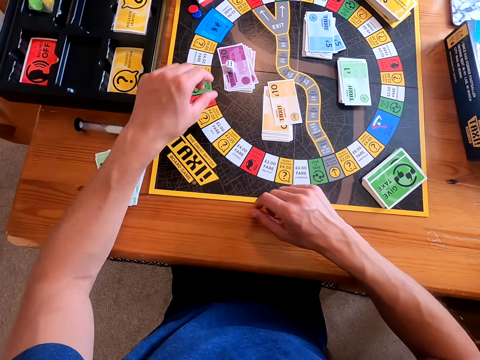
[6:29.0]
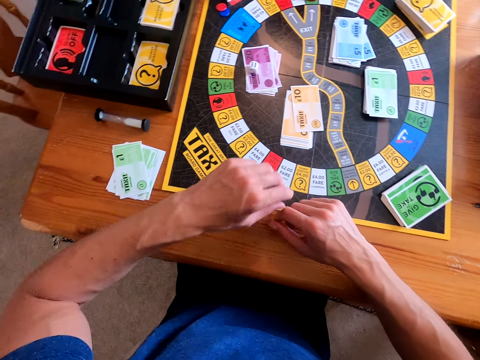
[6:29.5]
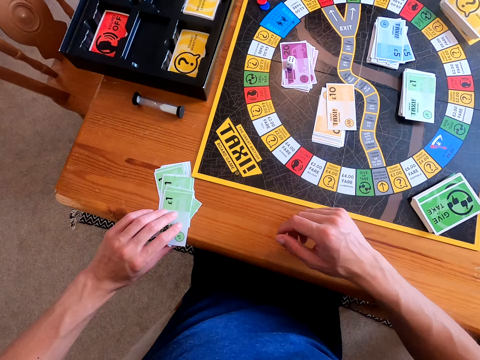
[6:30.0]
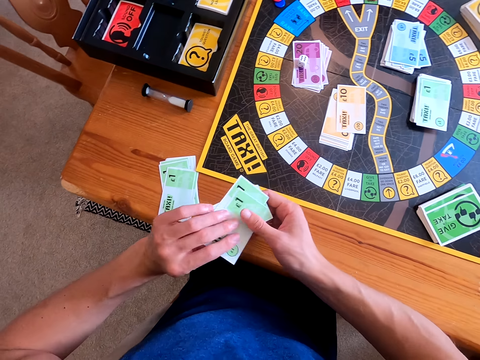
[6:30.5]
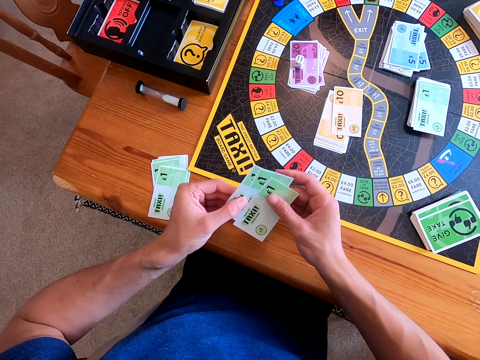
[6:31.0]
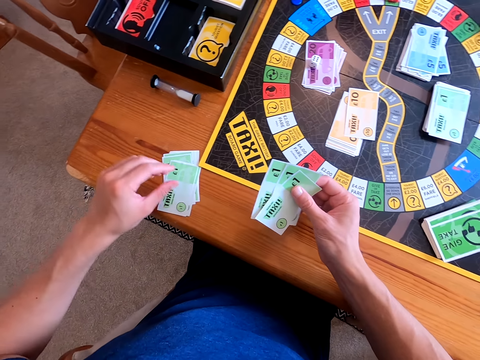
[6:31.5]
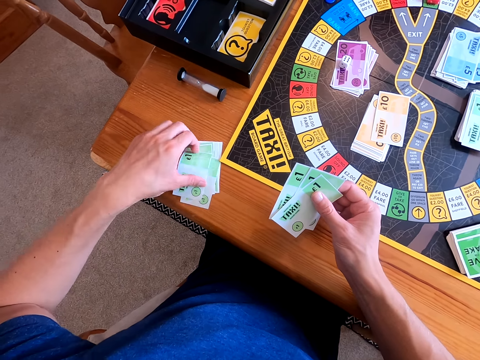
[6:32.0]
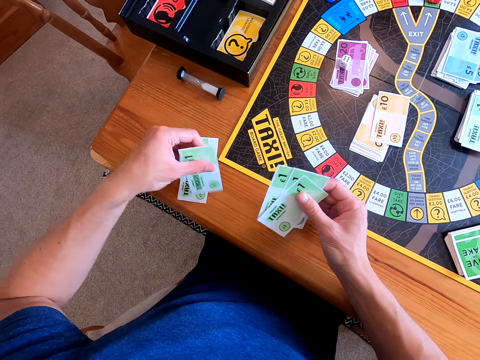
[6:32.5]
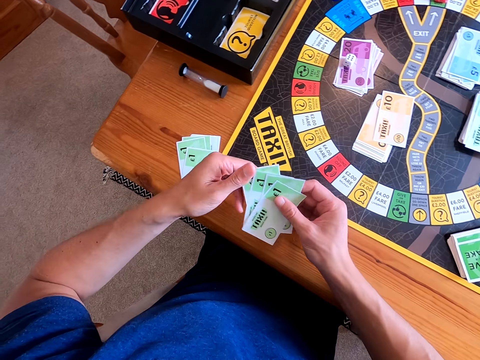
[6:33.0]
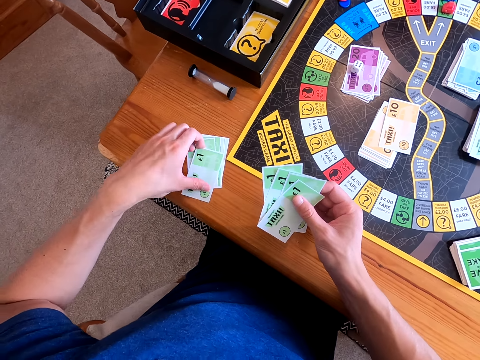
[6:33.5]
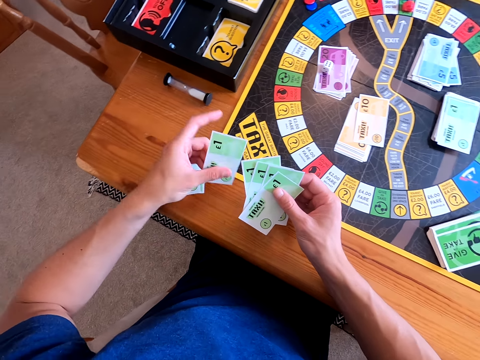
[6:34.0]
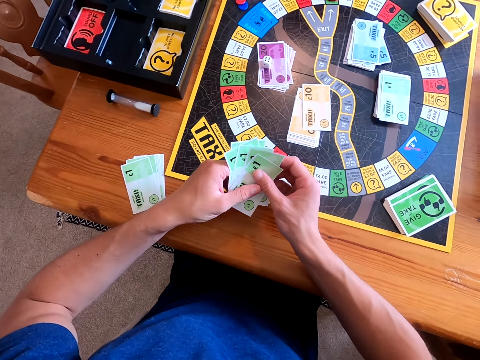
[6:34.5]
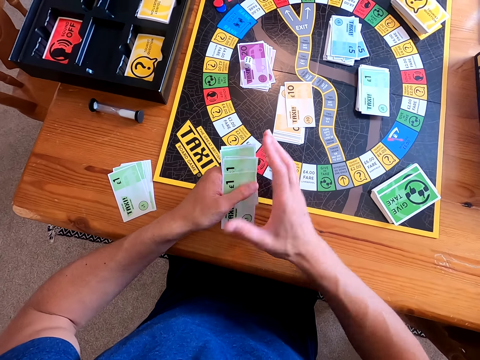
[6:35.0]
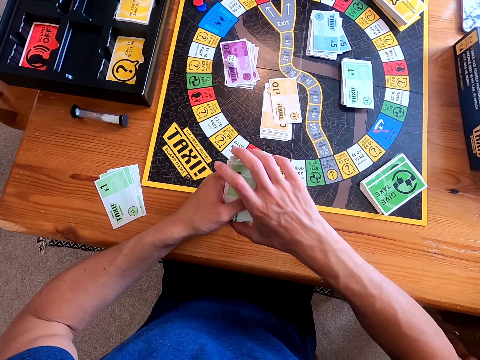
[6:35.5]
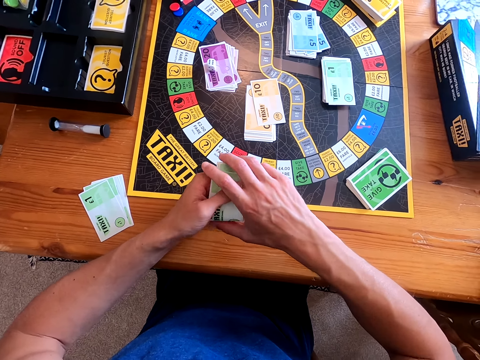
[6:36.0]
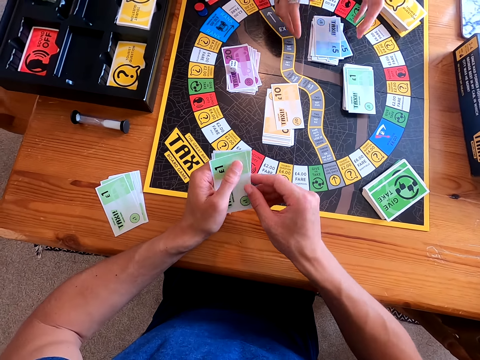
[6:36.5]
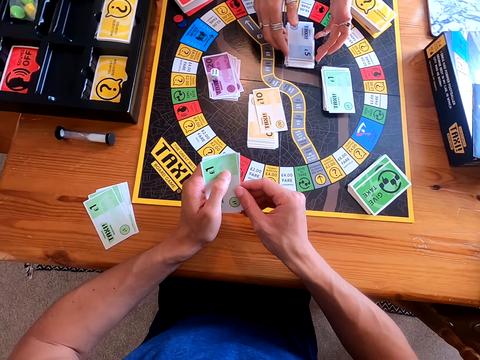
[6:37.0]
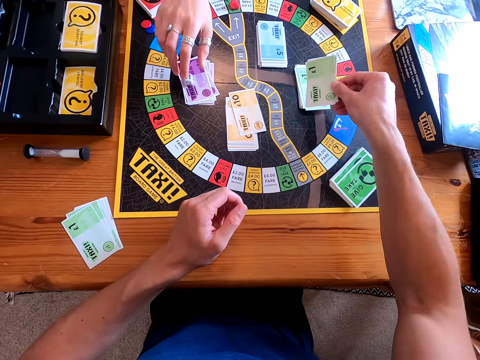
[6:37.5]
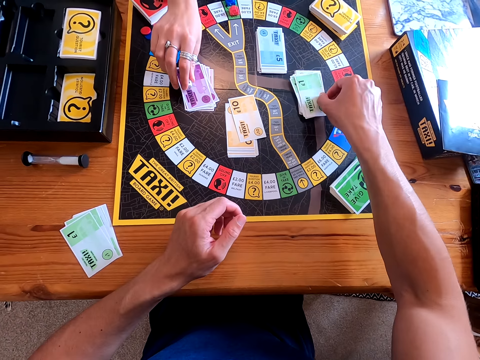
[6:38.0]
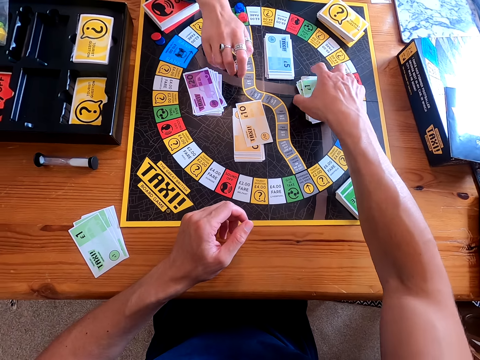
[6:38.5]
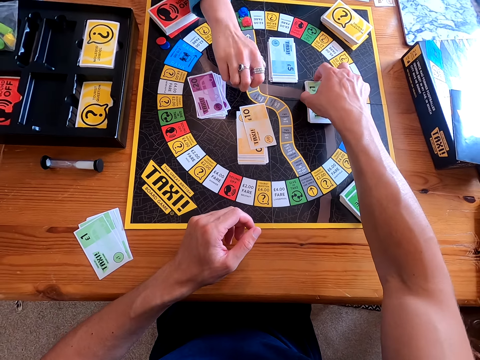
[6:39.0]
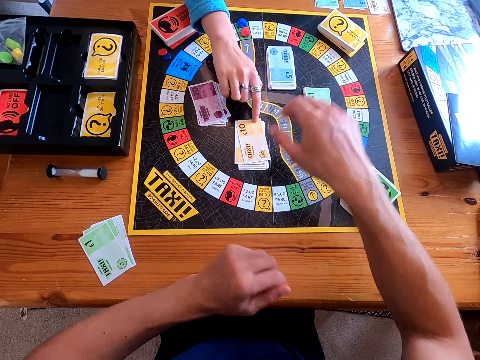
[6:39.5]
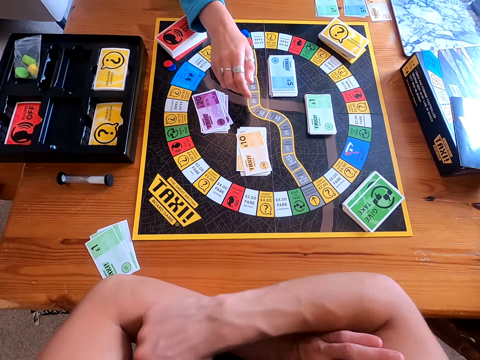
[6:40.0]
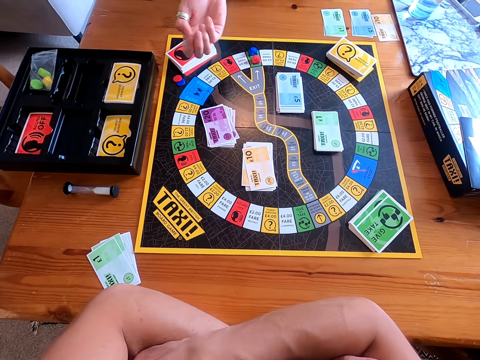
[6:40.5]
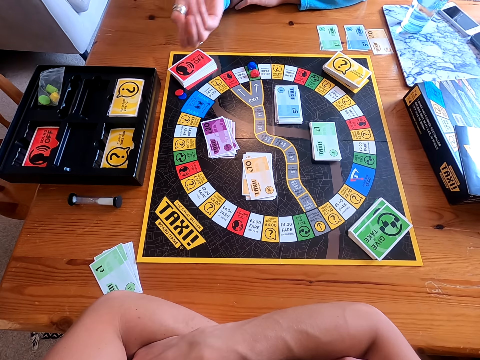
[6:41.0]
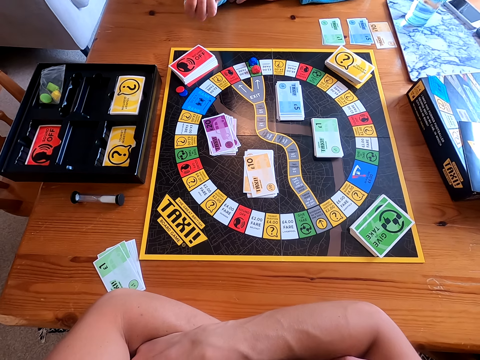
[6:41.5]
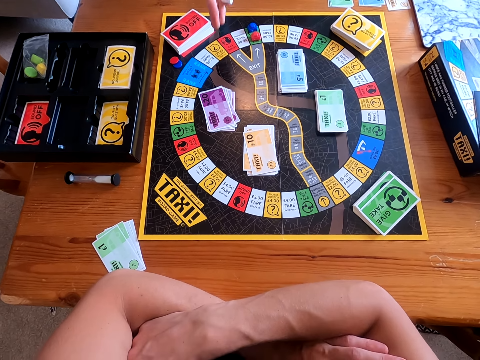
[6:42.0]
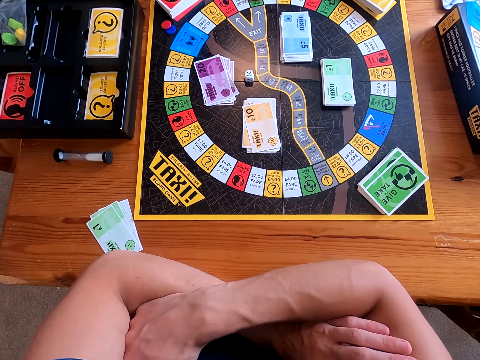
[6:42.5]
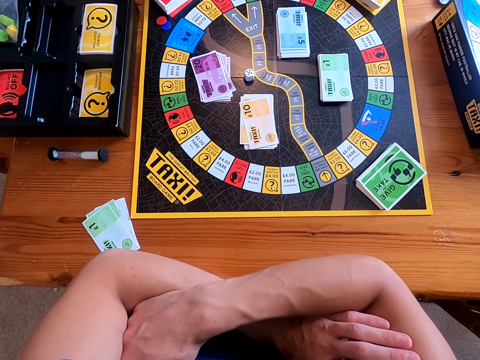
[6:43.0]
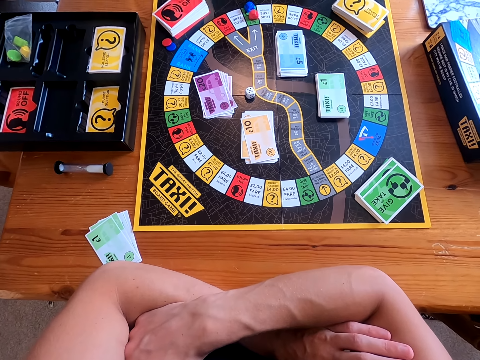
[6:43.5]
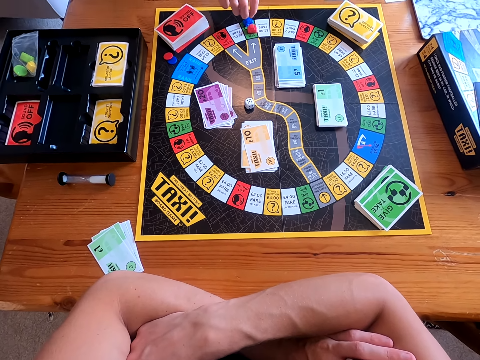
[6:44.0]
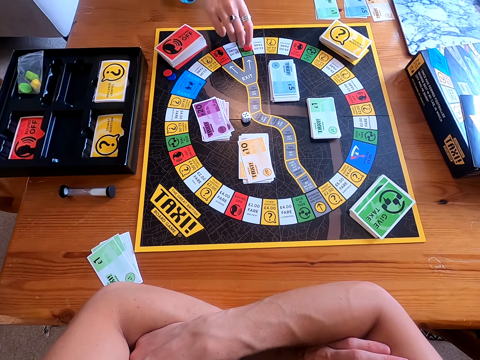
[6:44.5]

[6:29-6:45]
The camera wearer picks the cards from the board. They put the cards on the gaming board. A woman picks a dice from the board. She pushes a card. She rolls the dice in her hand. She throws the dice on the board and drops the dice.

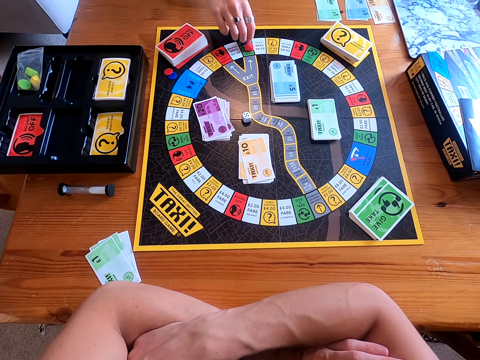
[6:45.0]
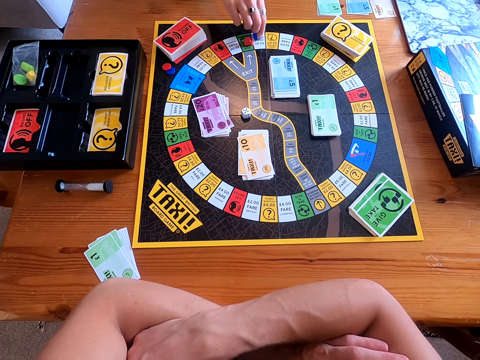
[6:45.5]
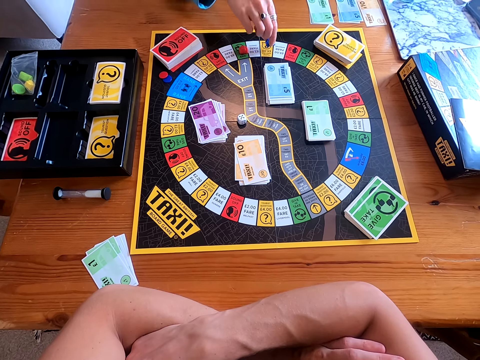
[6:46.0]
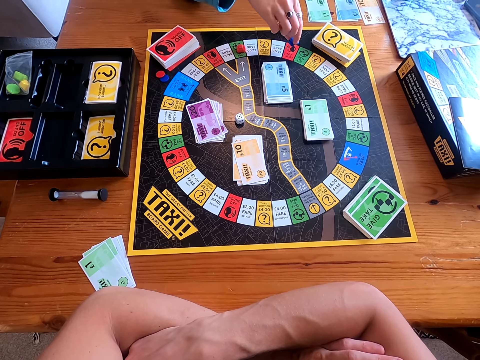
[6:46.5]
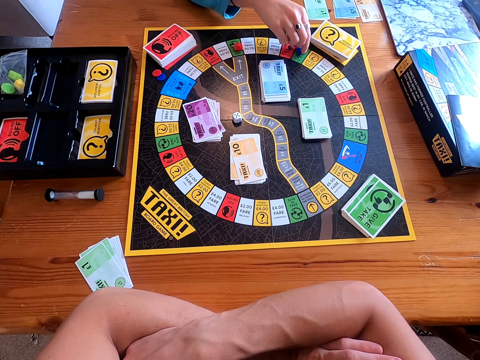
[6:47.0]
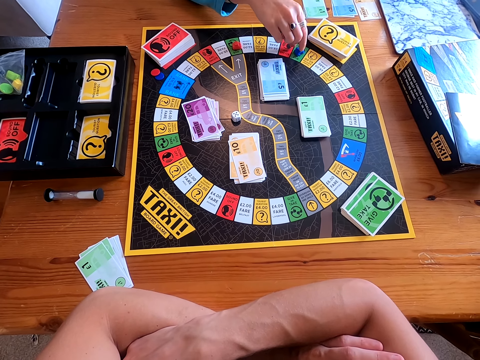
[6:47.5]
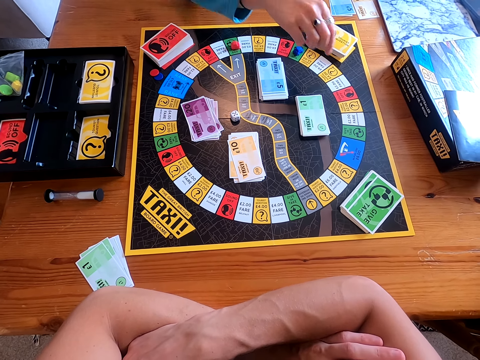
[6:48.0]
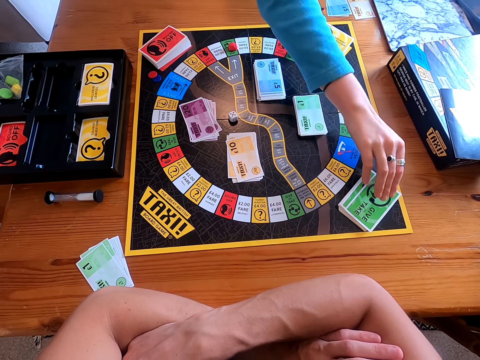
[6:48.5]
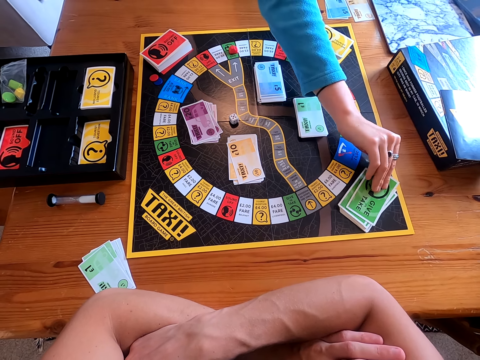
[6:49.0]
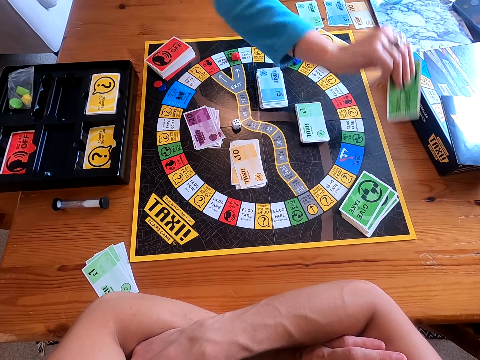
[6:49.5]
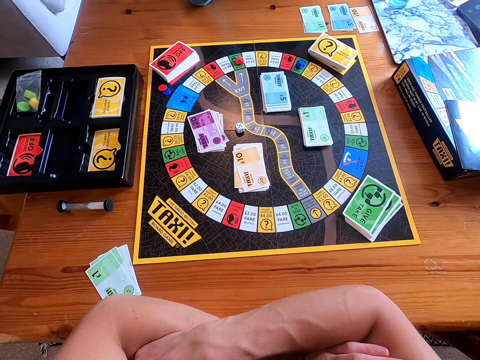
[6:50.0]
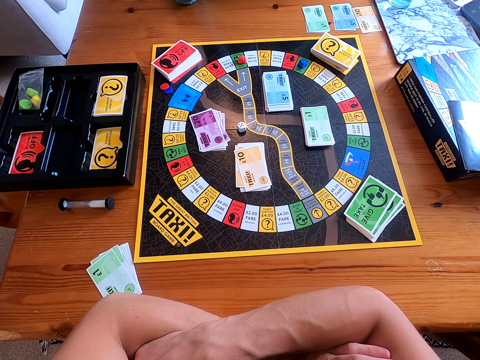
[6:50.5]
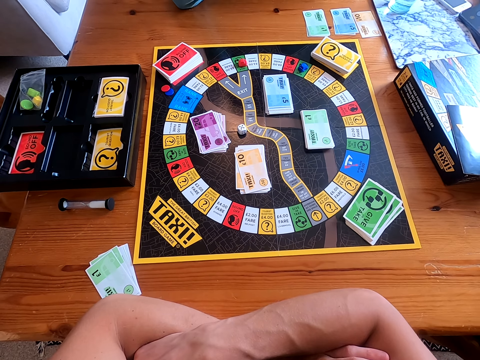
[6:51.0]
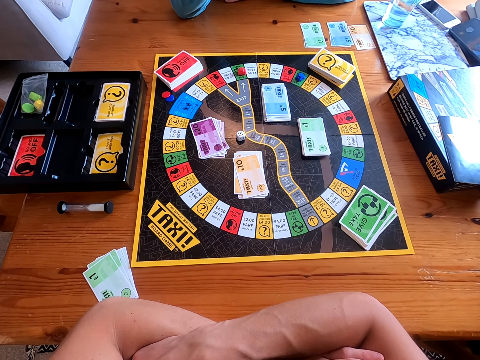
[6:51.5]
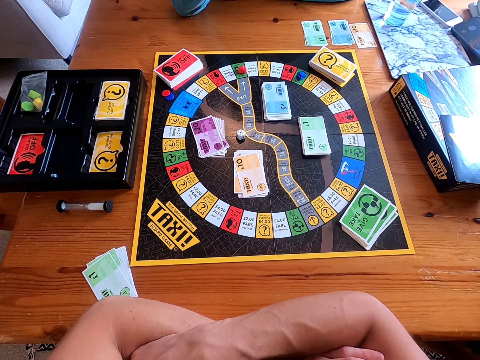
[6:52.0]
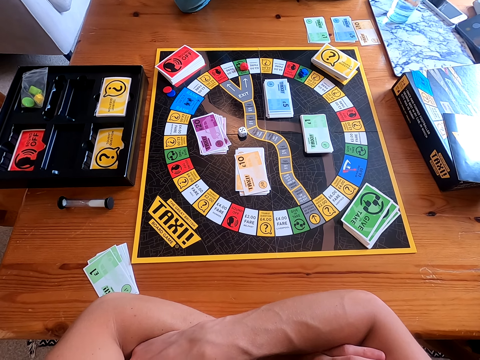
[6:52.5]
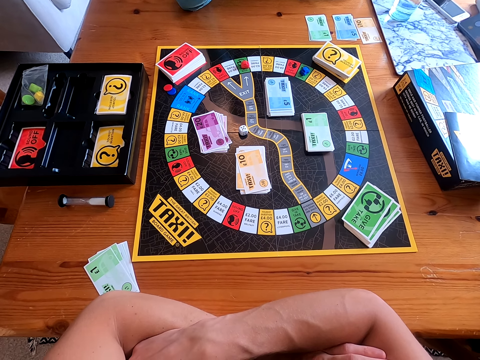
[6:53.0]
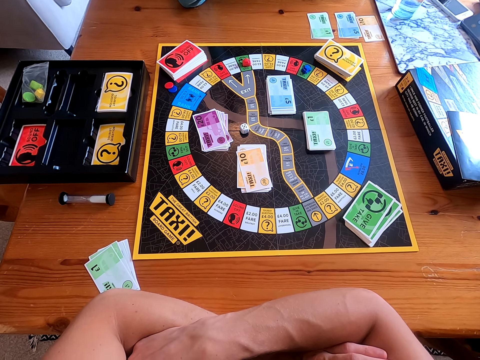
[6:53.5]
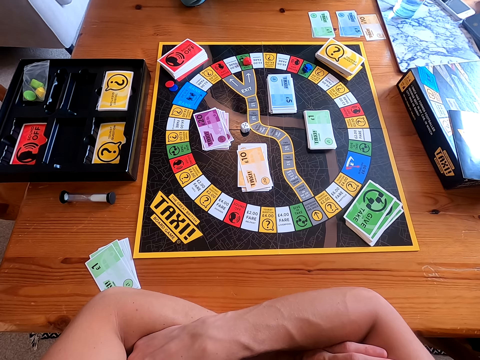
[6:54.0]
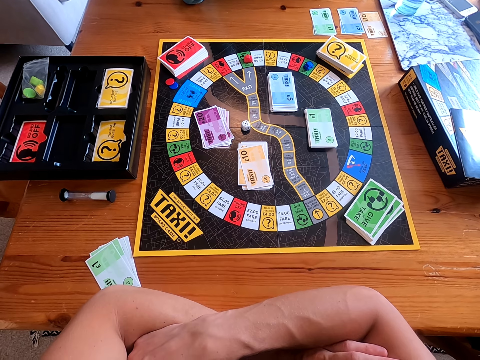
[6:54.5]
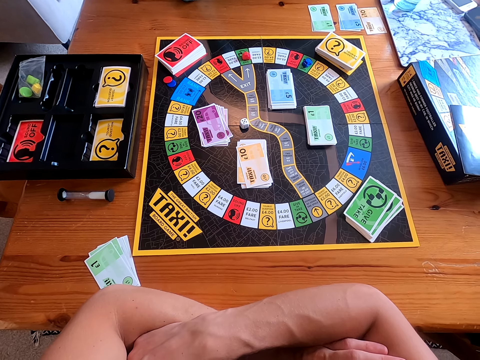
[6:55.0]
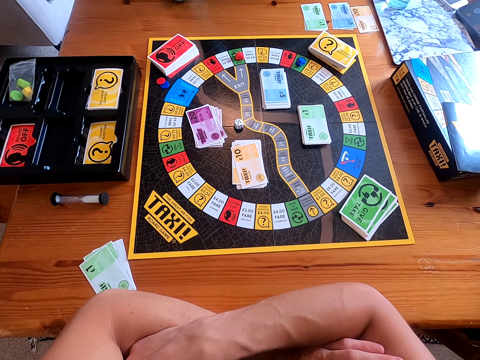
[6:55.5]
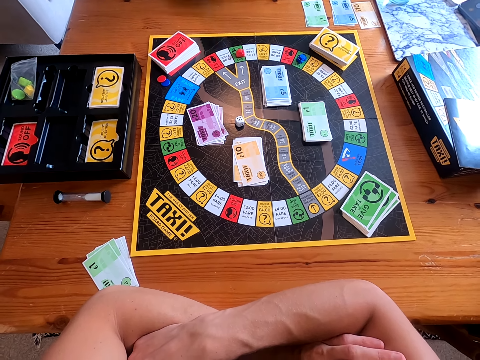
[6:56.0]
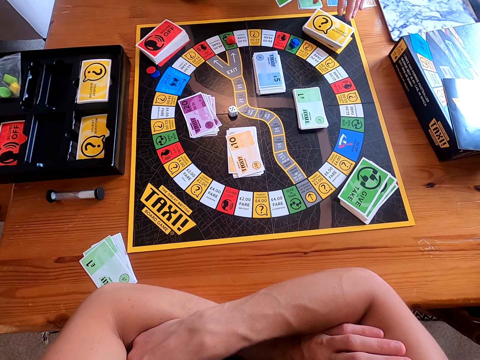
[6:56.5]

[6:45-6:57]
A woman moves the piece forward on the board. She picks a card from the board.
